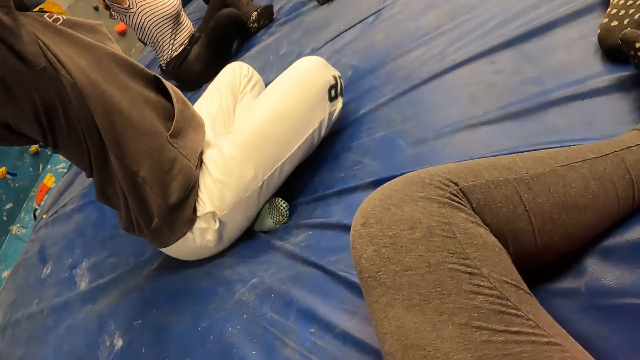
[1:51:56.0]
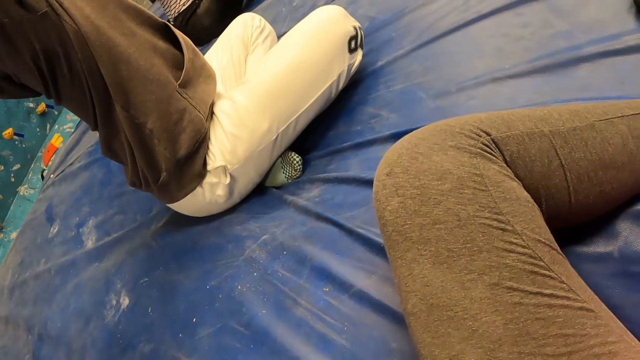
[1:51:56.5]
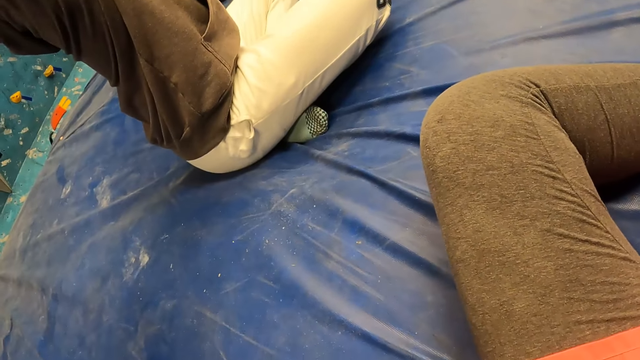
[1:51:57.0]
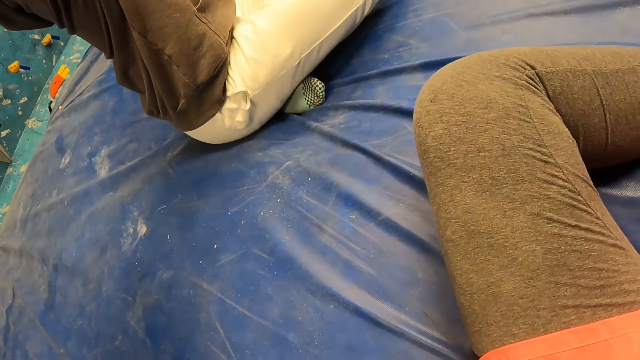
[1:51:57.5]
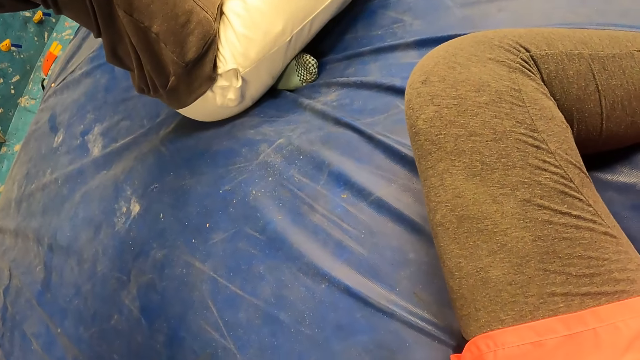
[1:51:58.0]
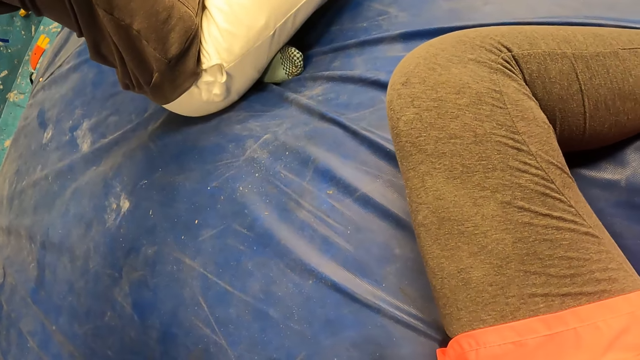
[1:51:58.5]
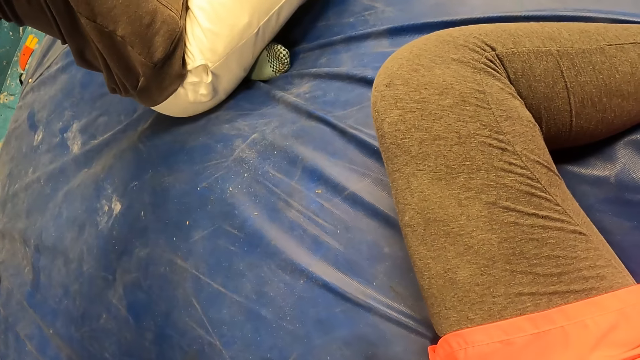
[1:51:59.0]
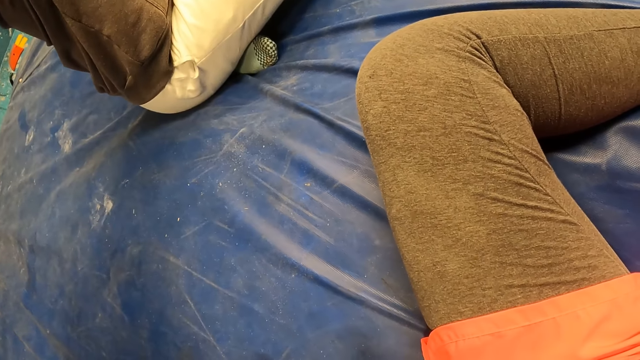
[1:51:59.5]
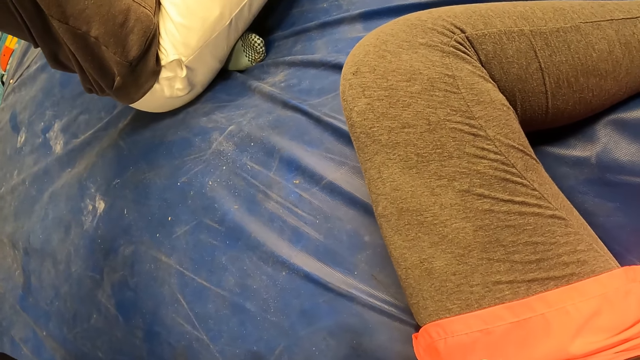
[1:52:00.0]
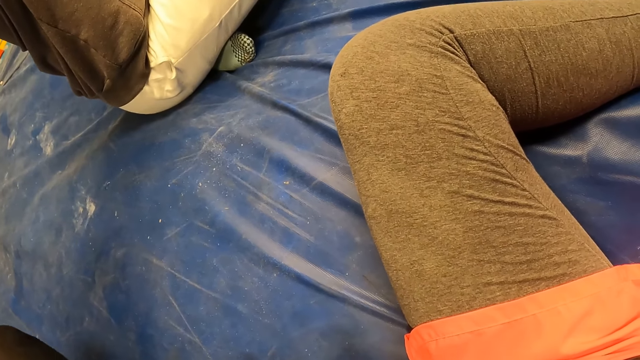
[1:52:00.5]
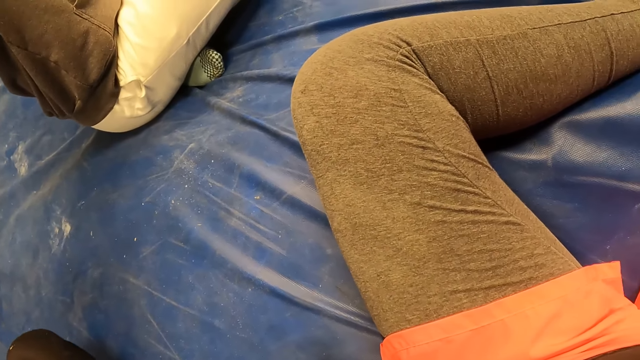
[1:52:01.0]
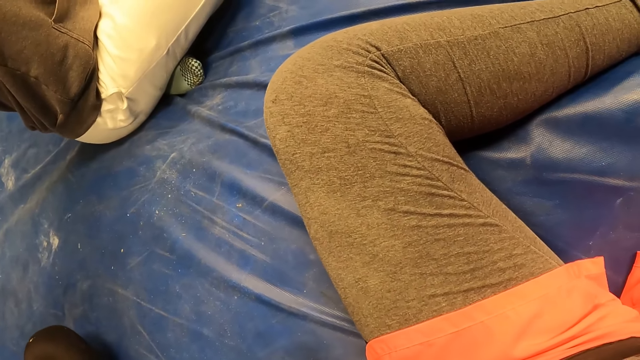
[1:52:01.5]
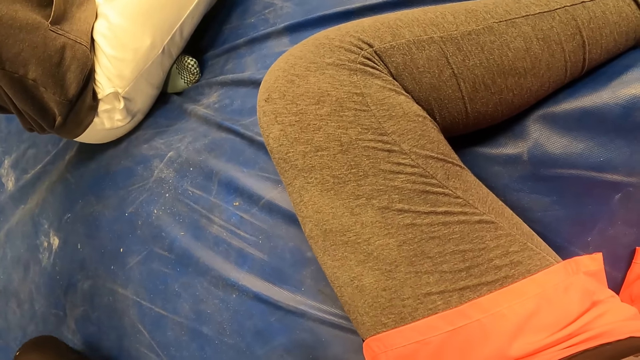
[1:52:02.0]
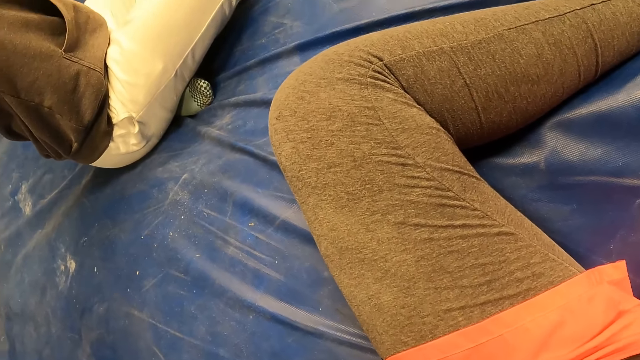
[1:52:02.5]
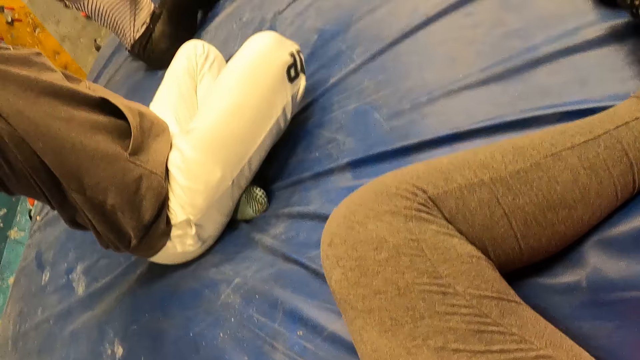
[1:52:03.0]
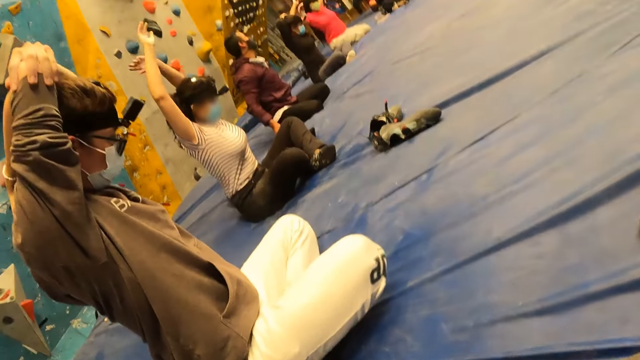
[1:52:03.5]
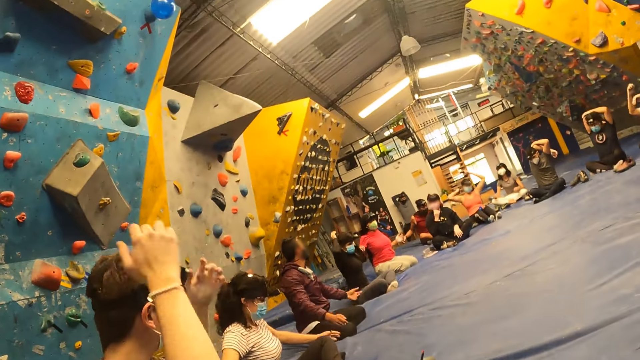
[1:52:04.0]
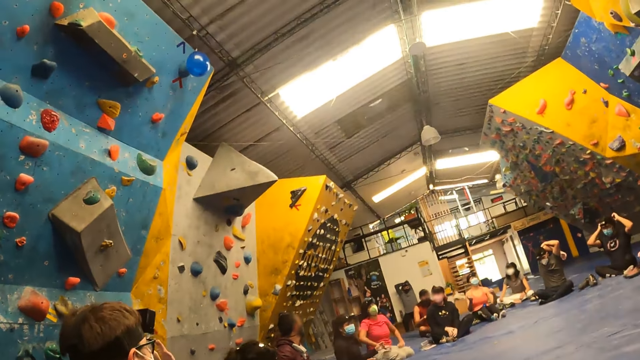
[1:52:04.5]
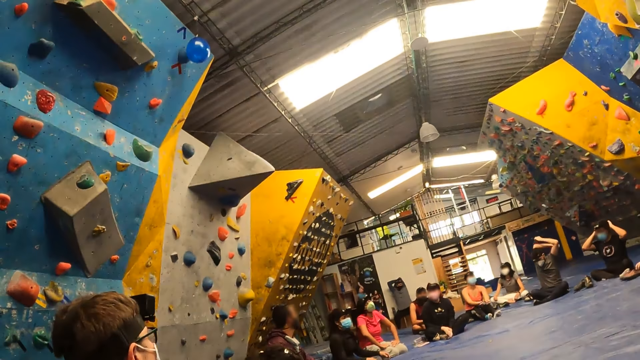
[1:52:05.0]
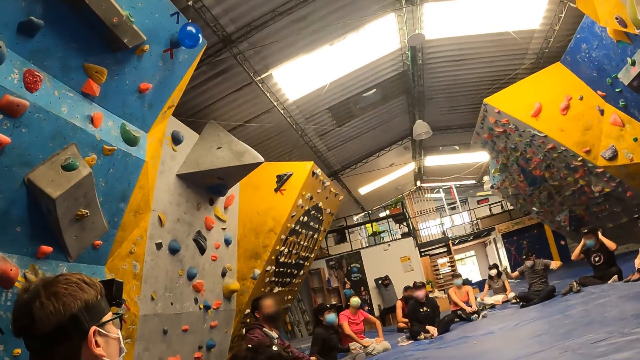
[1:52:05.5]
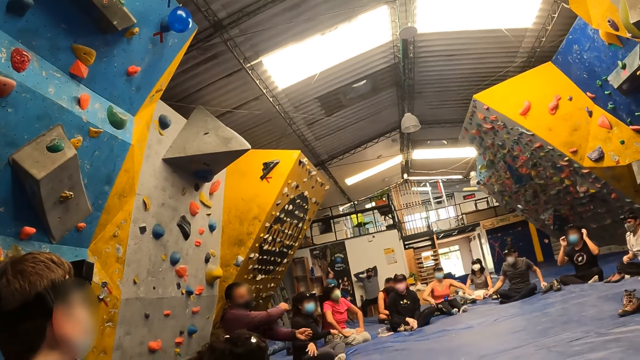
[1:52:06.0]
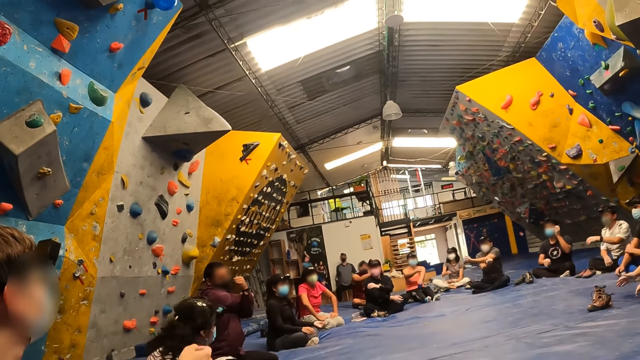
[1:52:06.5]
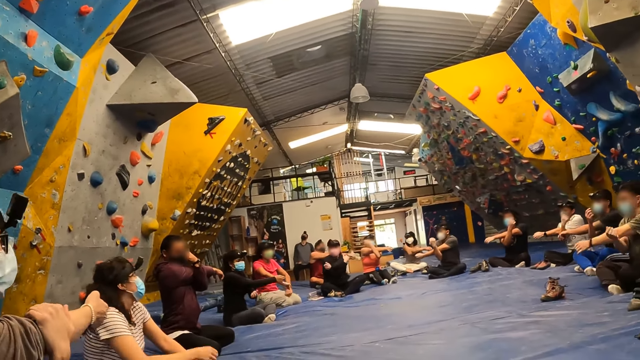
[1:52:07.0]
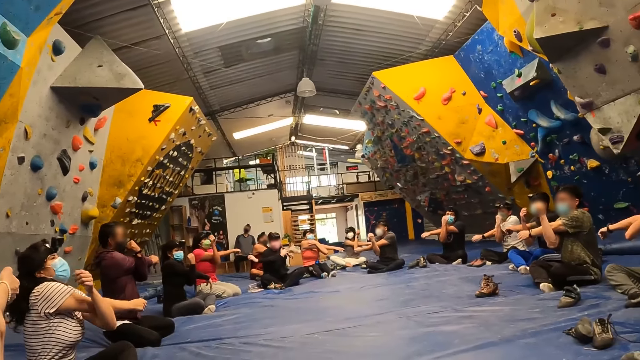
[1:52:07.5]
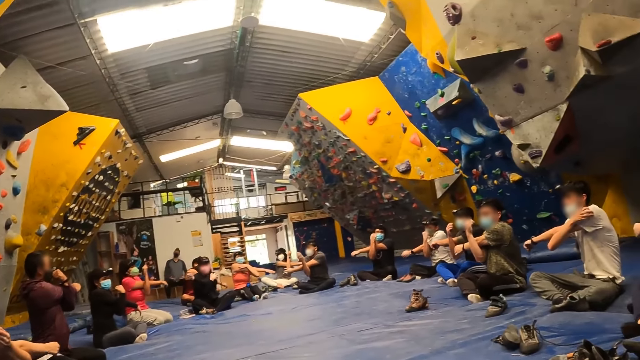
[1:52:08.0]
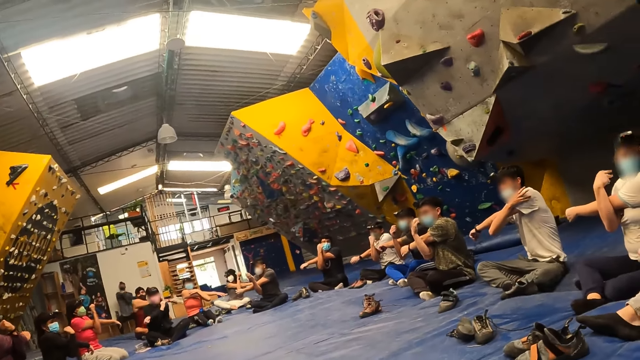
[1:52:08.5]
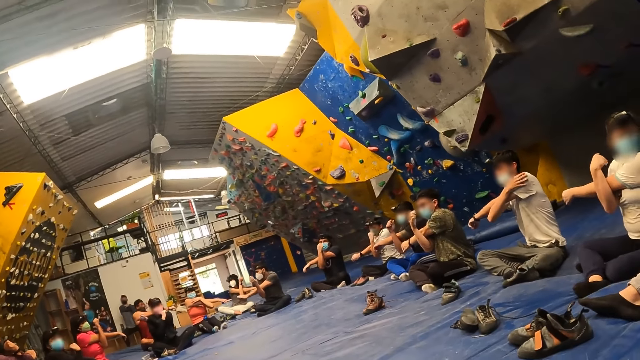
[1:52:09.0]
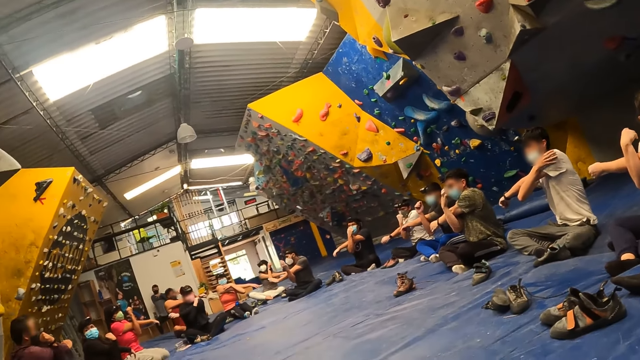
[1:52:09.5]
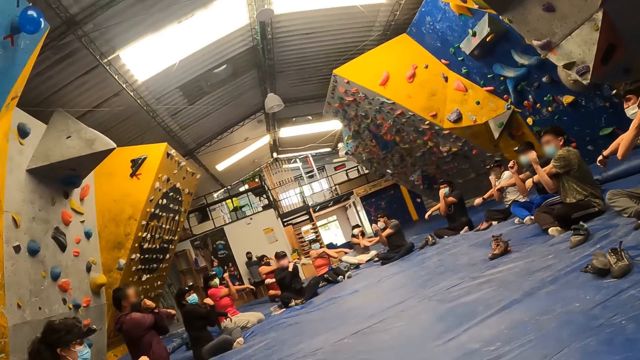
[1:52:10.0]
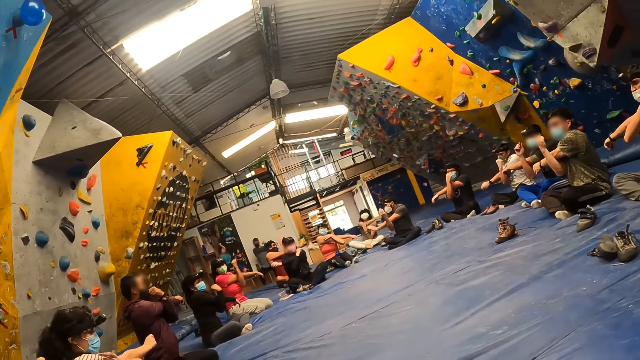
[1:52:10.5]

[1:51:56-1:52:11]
The instructor lowers both hands. The man lowers both hands. The instructor stretches his right hand with his left hand. The man stretches his right hand with his left hand.

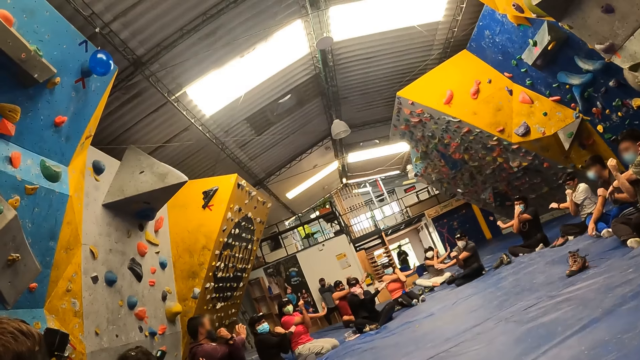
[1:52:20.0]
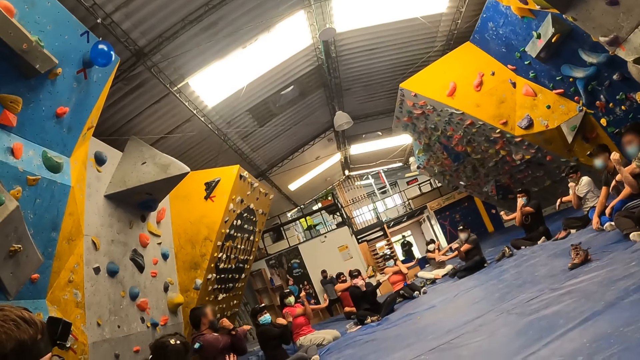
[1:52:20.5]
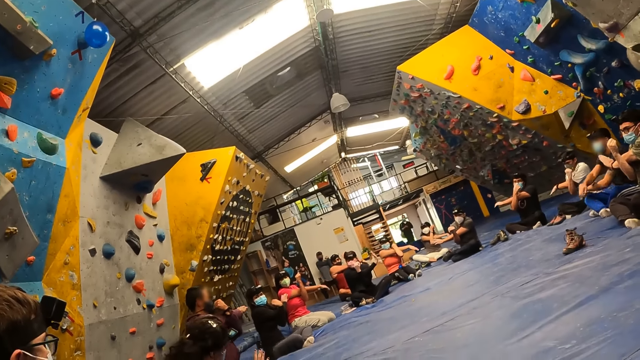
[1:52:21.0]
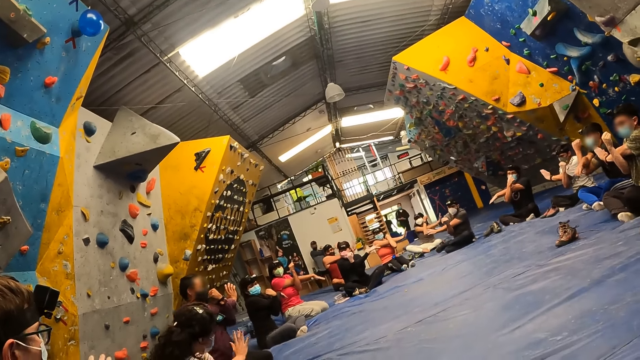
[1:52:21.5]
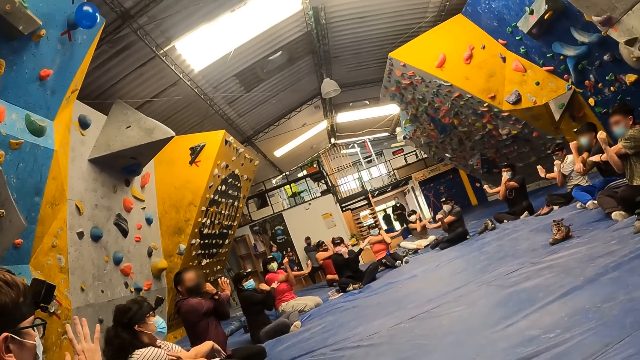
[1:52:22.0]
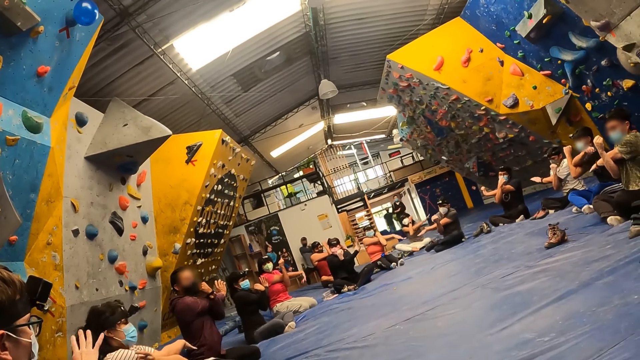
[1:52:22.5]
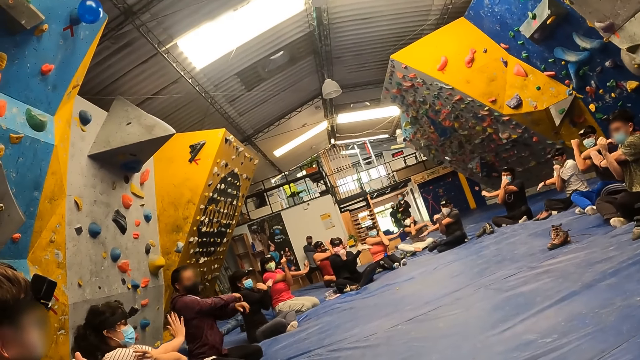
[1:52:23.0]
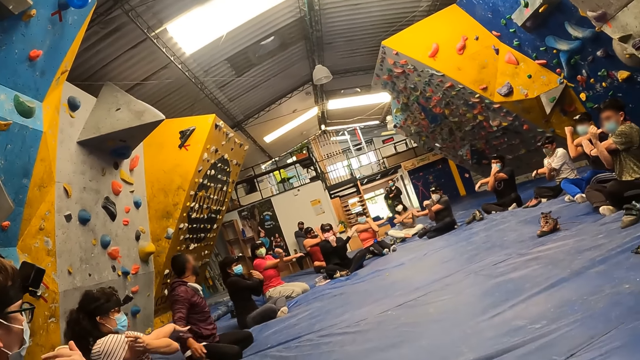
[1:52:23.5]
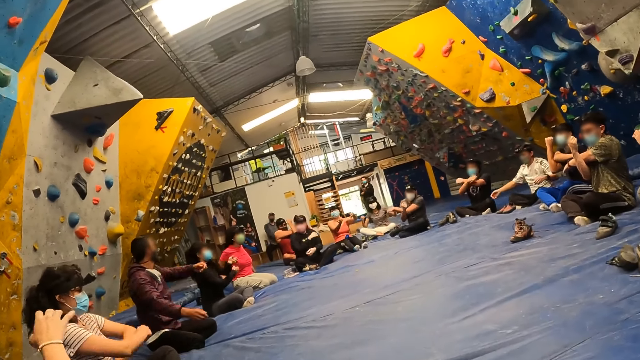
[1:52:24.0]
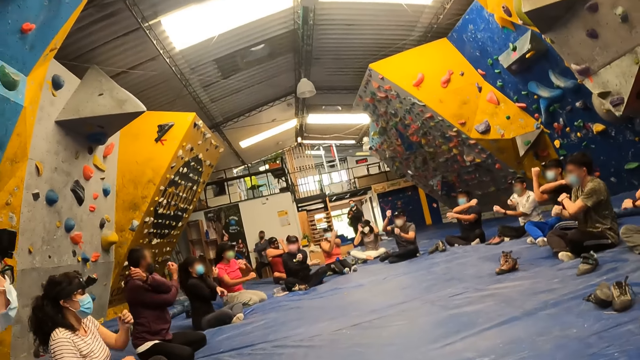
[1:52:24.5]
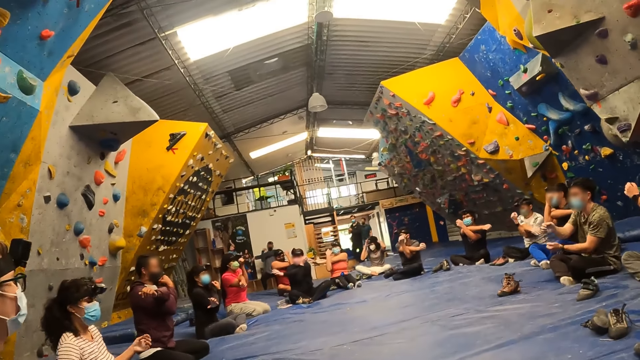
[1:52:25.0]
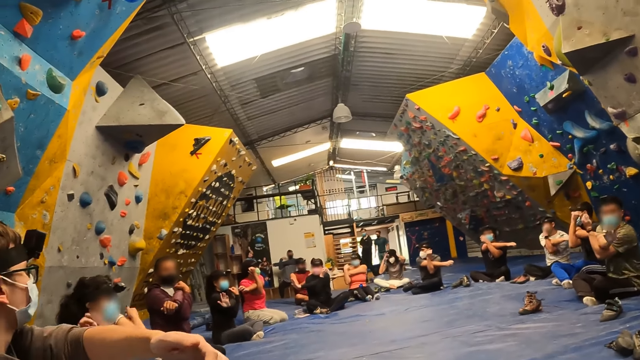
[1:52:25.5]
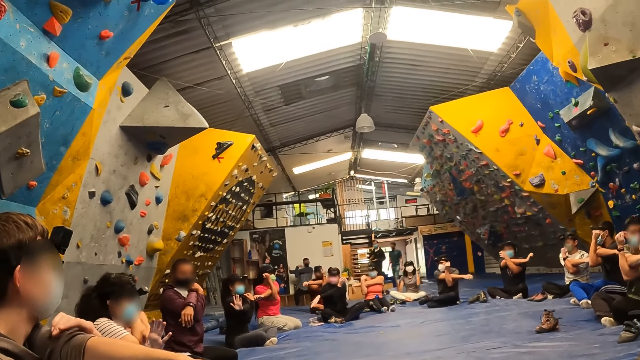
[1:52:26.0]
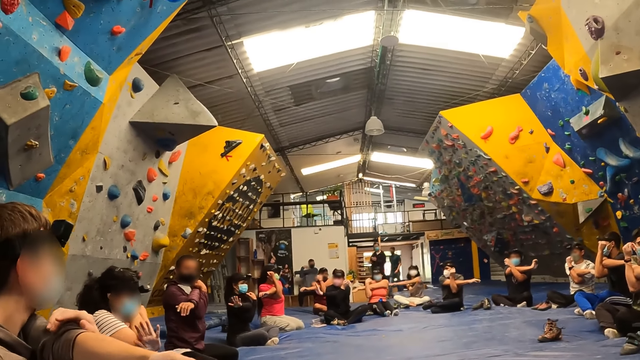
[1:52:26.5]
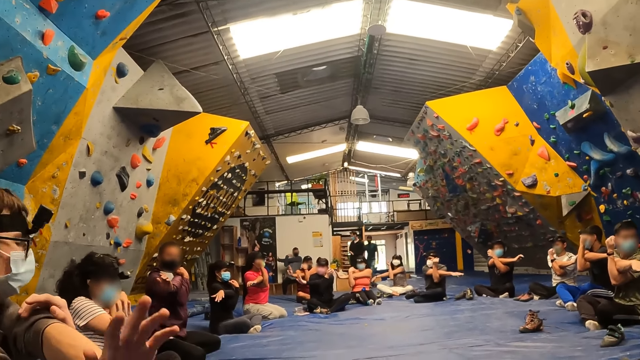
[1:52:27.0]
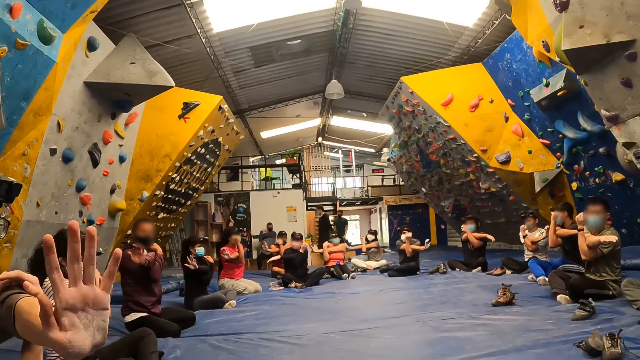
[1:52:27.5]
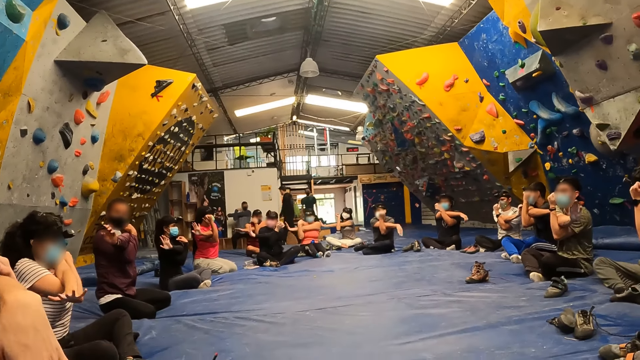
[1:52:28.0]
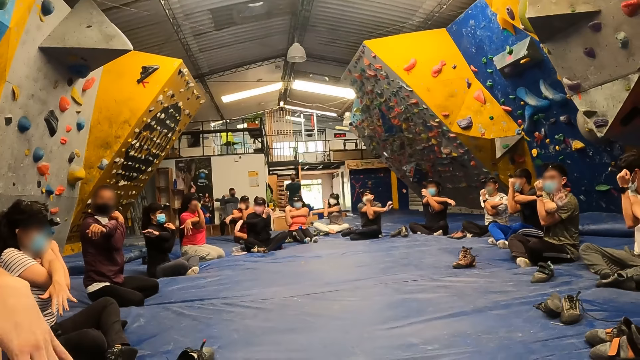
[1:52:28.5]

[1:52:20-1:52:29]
The instructor lowers both hands and stretches his left hand with his right hand. The man stretches his left hand with his right hand.
